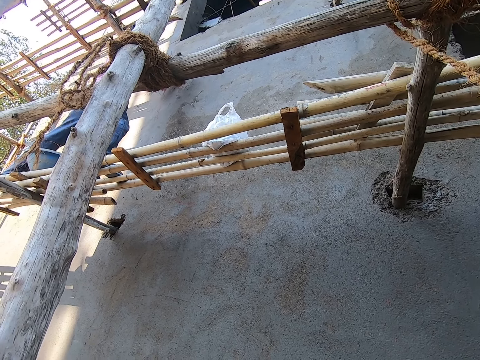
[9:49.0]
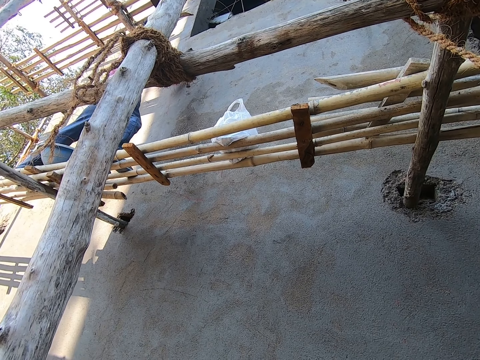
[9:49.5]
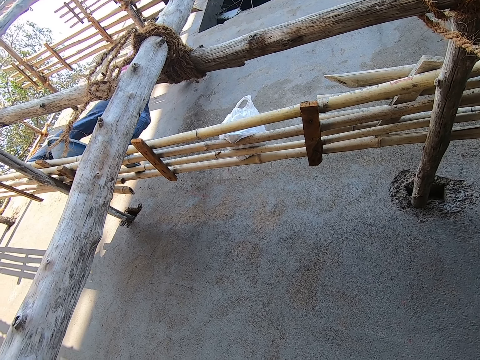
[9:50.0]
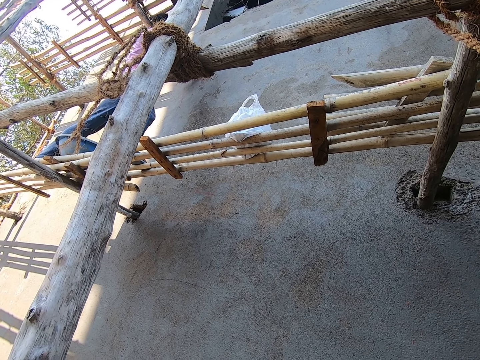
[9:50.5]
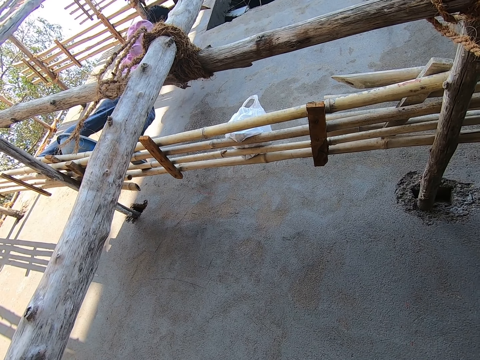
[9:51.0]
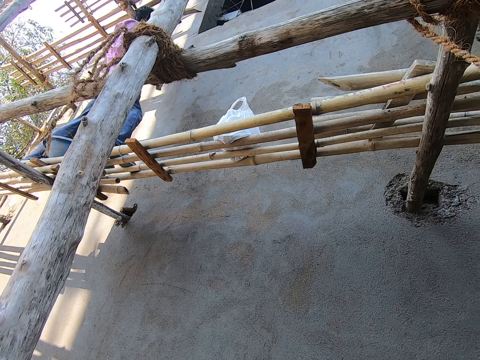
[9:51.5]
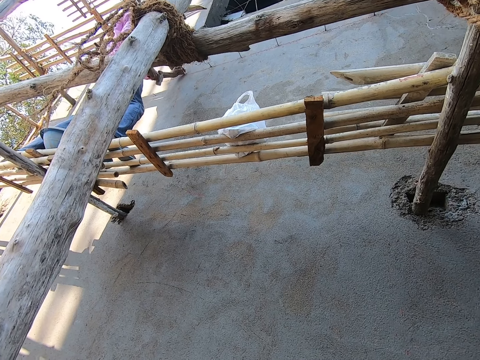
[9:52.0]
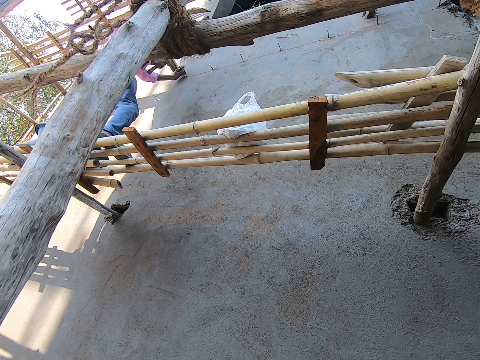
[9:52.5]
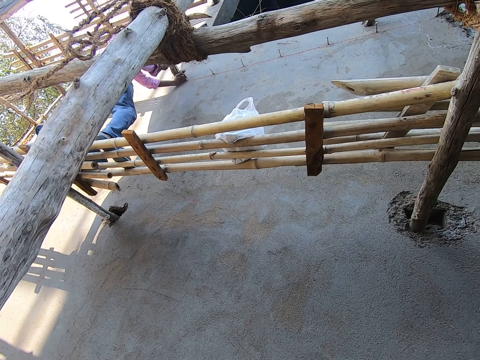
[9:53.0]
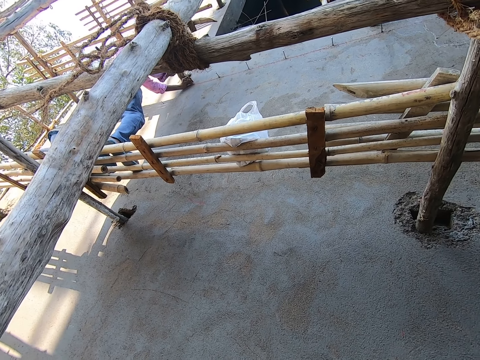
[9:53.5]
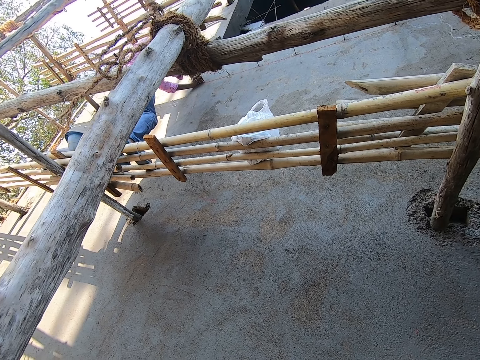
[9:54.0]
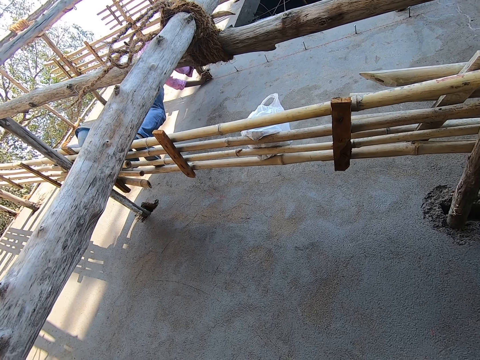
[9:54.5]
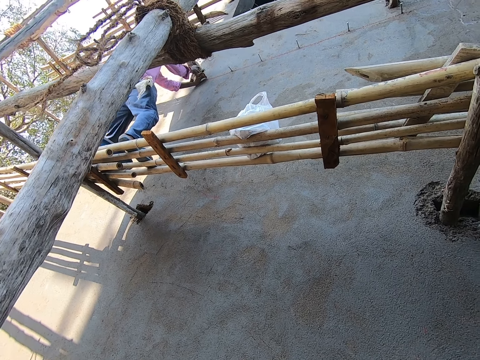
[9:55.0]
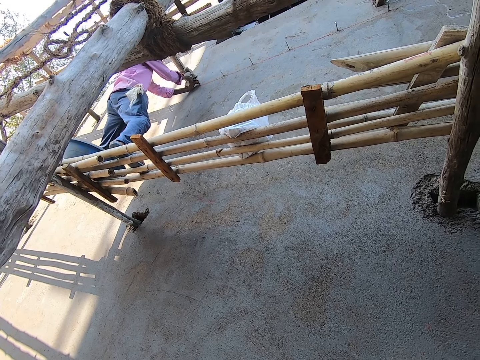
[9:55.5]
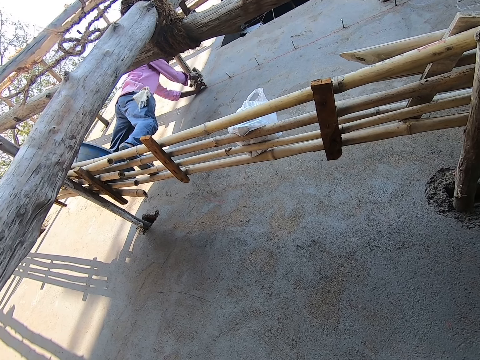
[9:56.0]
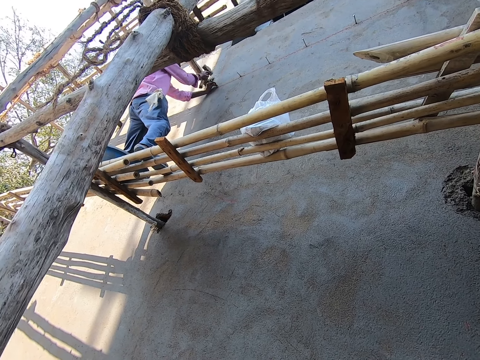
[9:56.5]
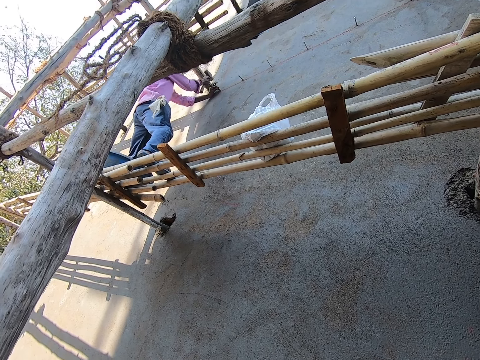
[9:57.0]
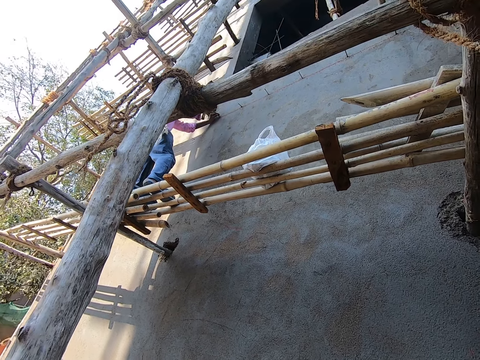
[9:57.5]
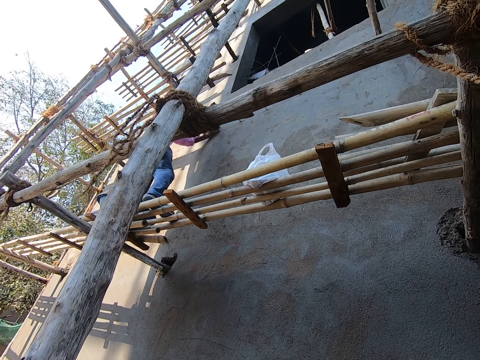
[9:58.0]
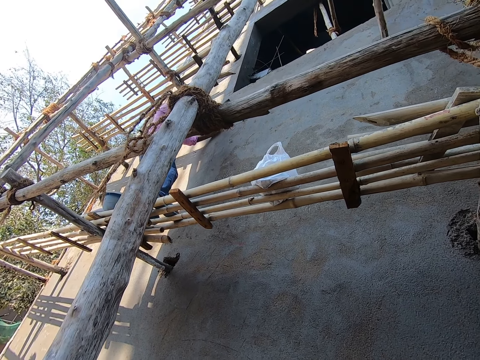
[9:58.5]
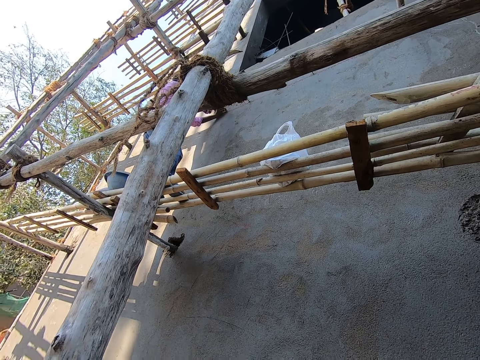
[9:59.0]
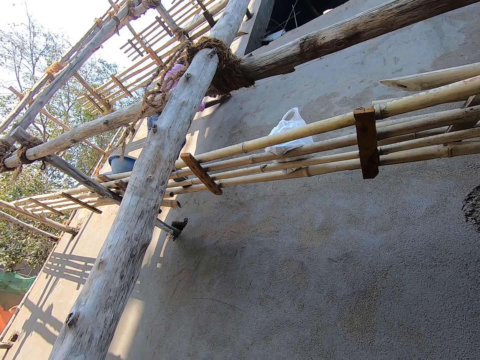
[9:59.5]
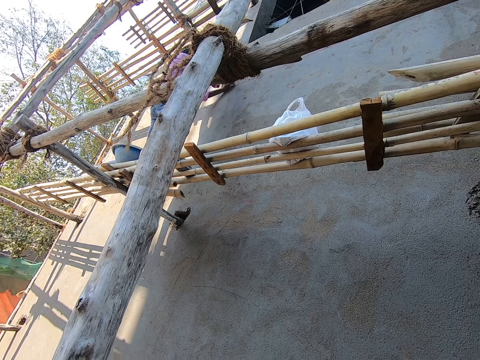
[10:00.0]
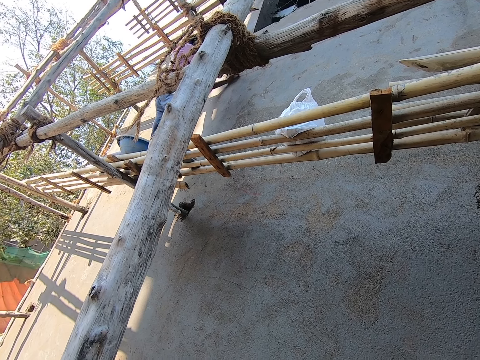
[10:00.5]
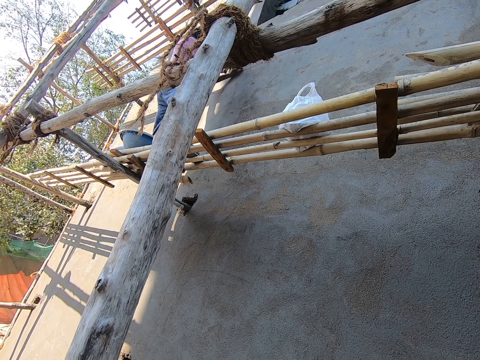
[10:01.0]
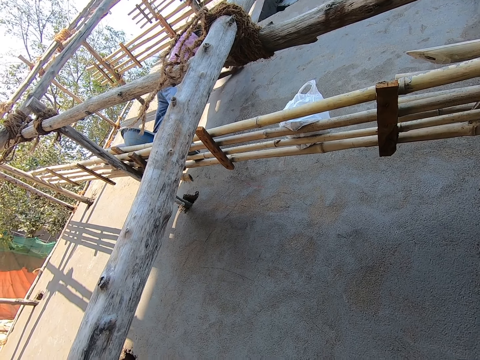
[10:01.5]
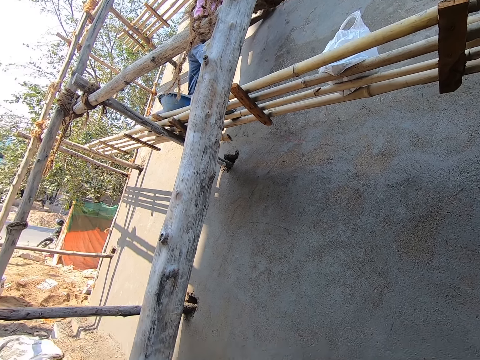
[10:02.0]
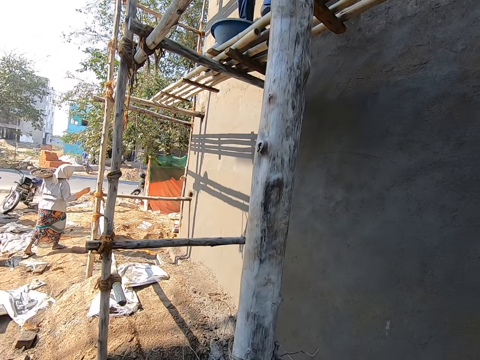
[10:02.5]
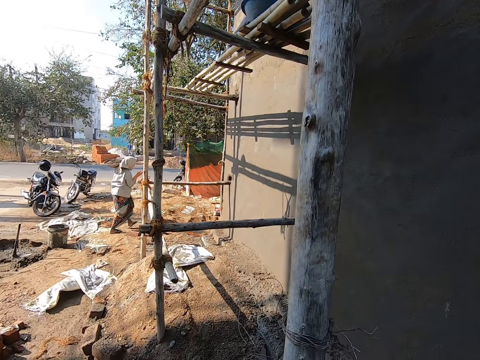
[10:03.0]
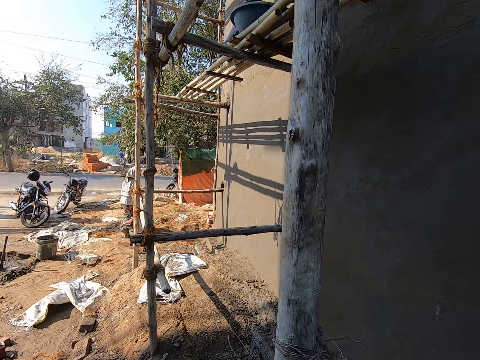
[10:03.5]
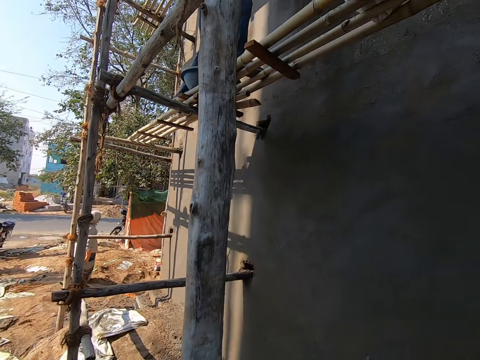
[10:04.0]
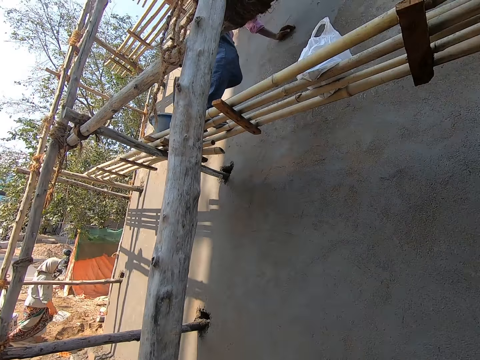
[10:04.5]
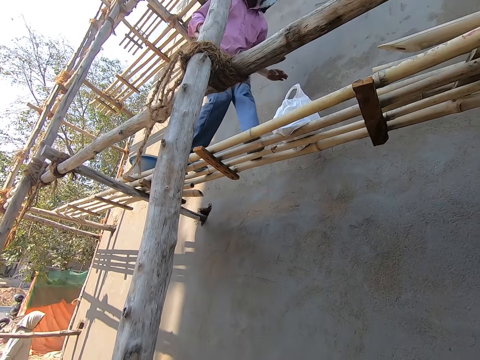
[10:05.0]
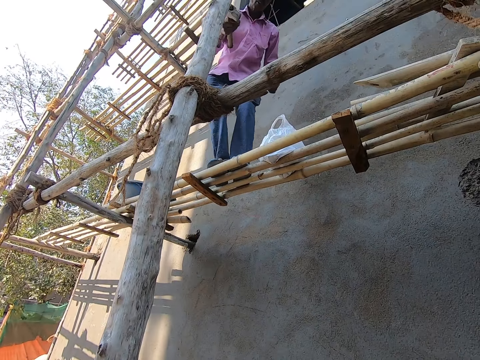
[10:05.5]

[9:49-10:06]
The man hammers a nail on the wall with his right hand. The camera wearer stares at the man. A woman walks across the building.

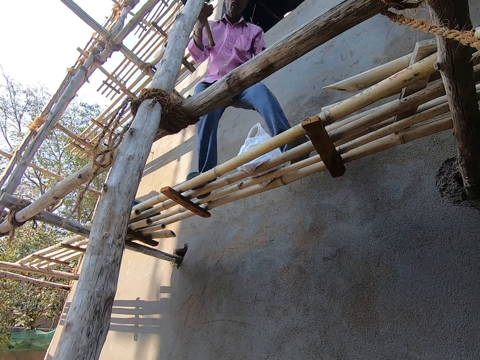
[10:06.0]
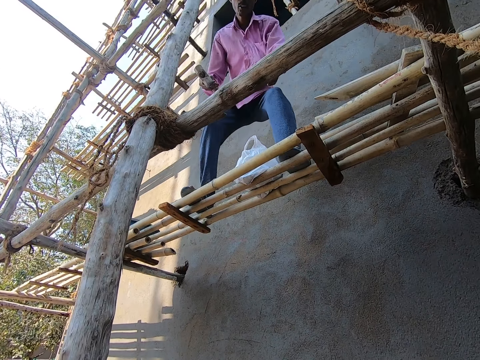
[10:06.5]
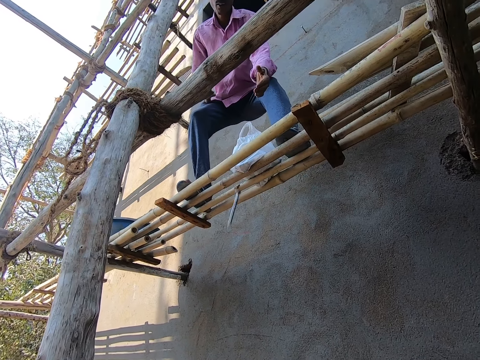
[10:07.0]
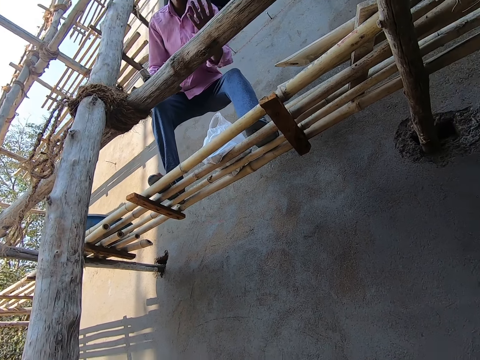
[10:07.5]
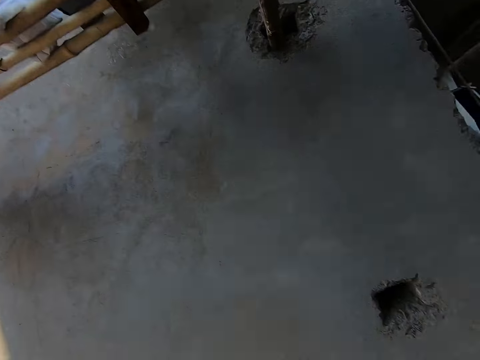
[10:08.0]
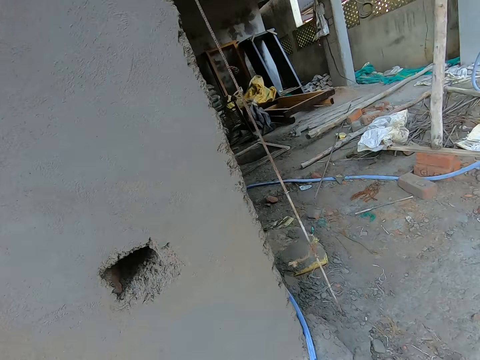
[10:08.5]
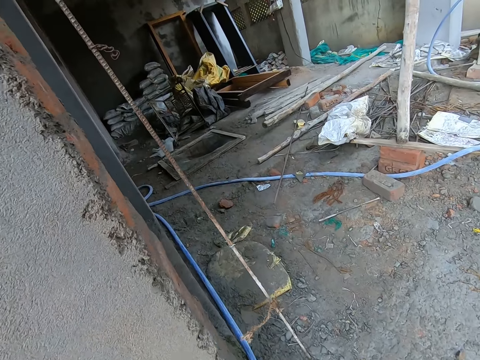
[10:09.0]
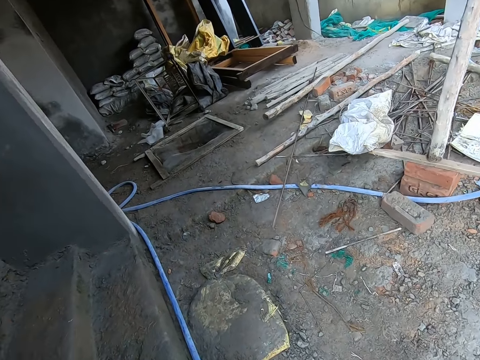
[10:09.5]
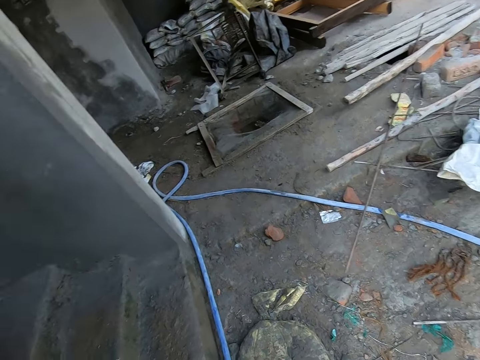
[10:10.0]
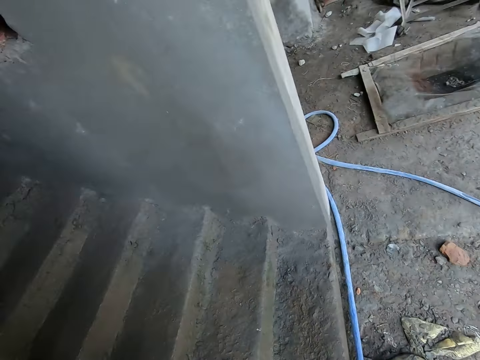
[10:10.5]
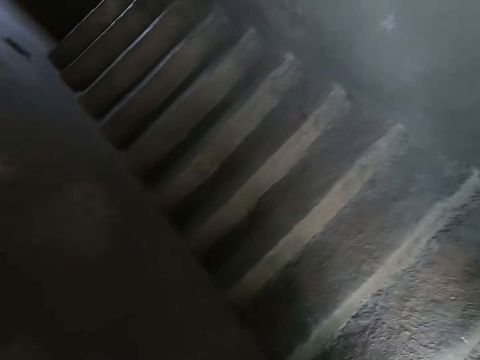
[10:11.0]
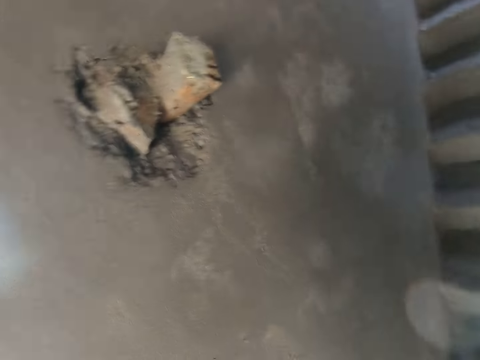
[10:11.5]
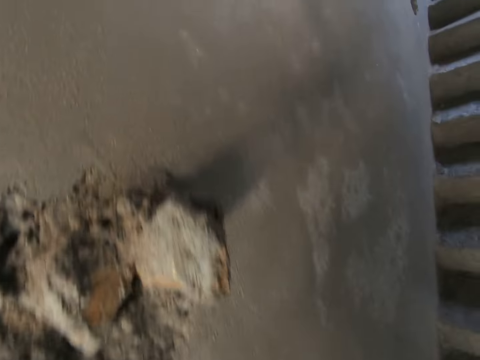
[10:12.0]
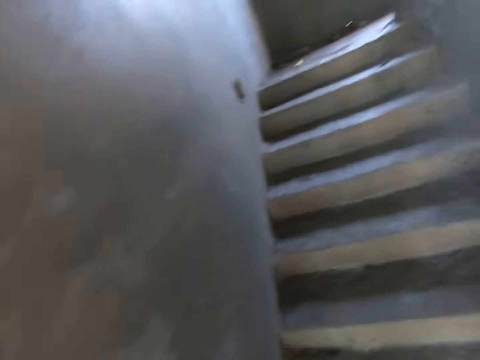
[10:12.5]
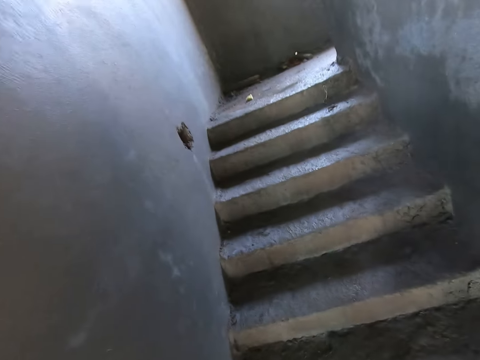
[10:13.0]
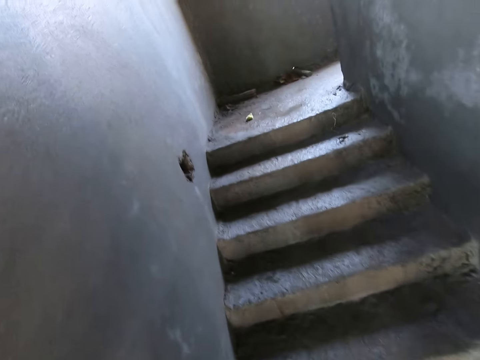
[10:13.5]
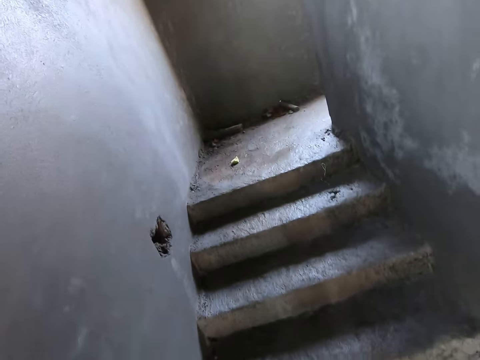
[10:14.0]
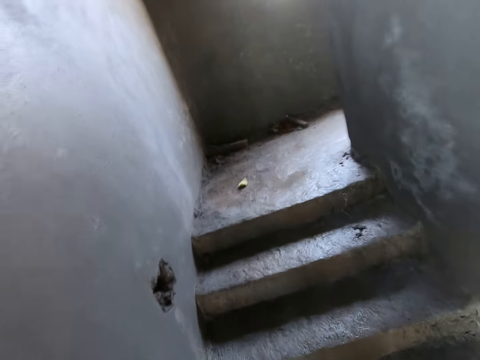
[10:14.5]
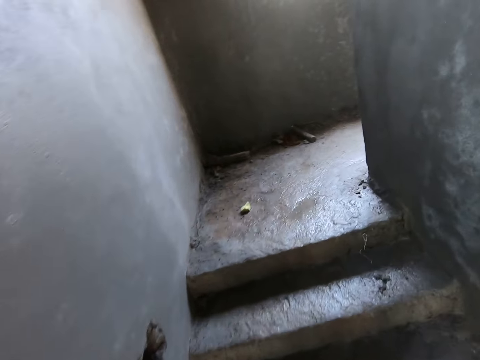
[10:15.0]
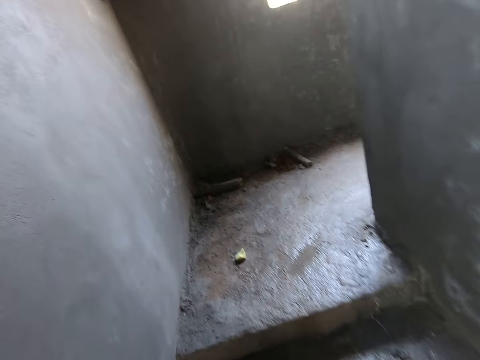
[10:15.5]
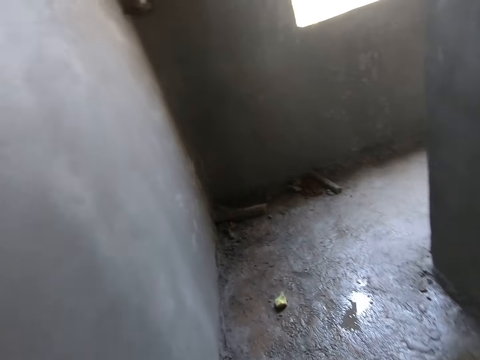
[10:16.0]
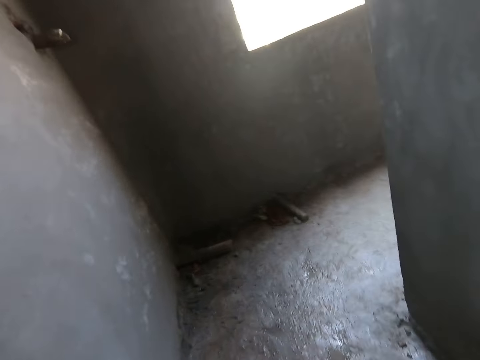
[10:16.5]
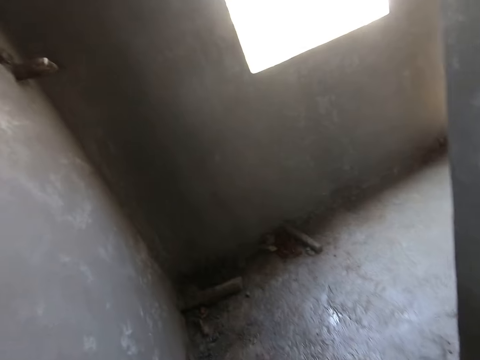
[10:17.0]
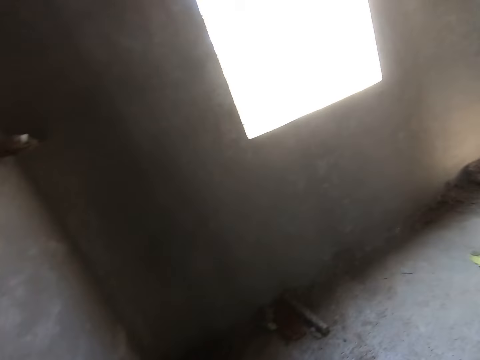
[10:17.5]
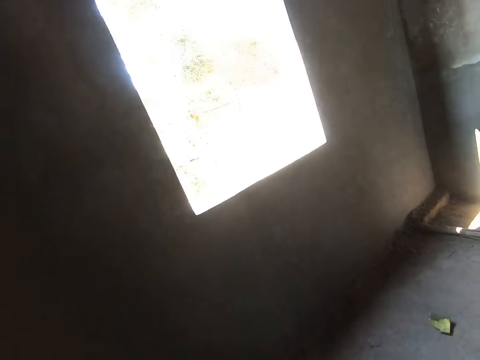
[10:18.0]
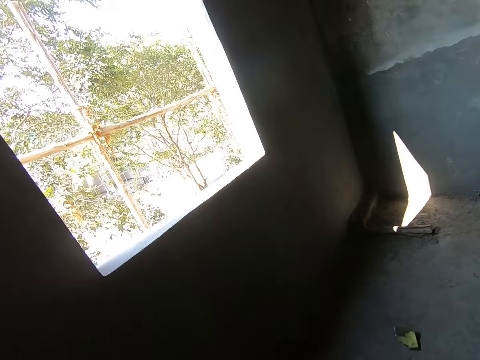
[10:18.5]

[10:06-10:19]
The camera wearer throws the man the nail with his right hand. He walks in the construction site. He walks up a staircase in the building.
